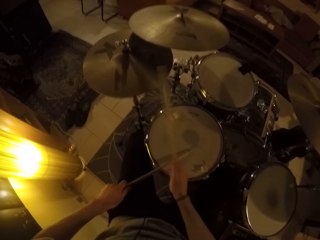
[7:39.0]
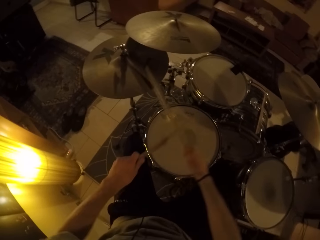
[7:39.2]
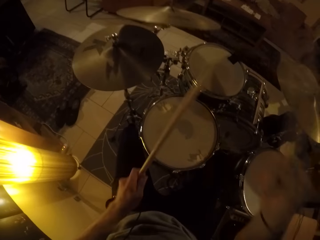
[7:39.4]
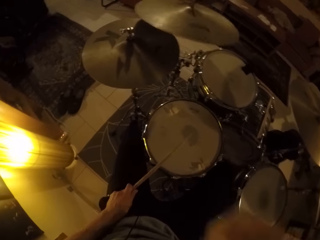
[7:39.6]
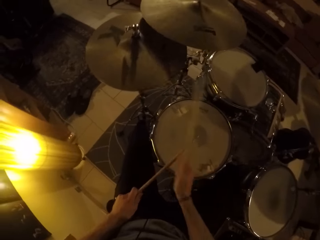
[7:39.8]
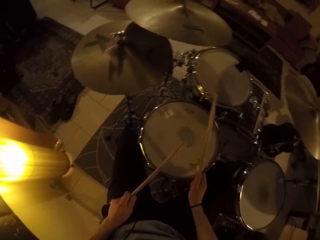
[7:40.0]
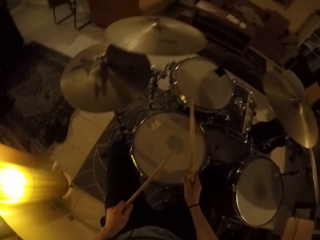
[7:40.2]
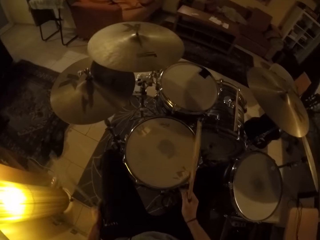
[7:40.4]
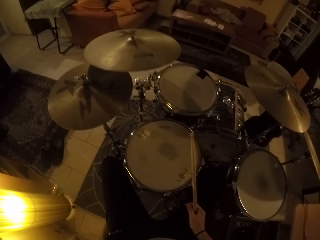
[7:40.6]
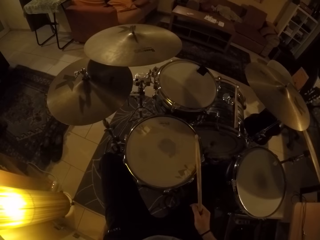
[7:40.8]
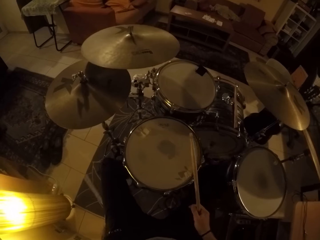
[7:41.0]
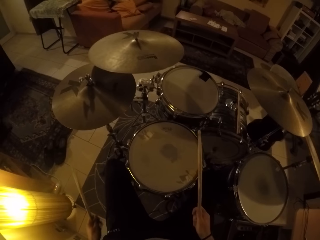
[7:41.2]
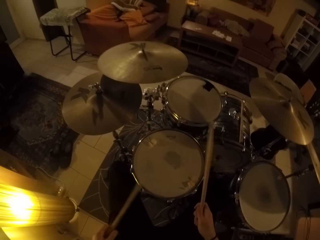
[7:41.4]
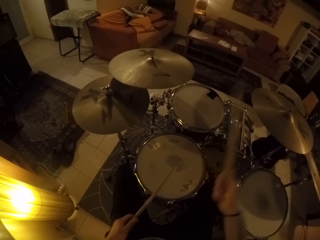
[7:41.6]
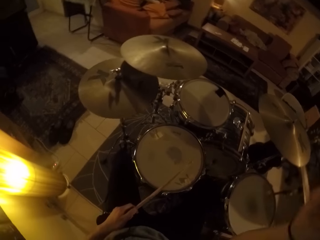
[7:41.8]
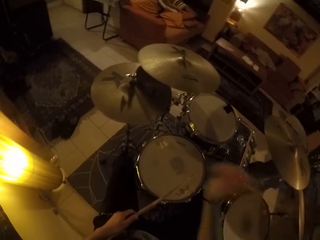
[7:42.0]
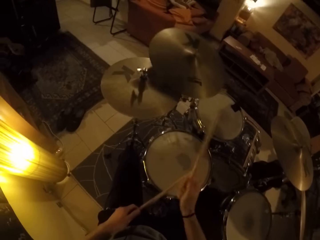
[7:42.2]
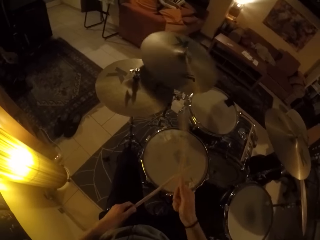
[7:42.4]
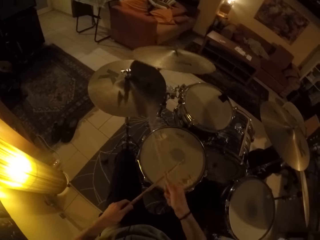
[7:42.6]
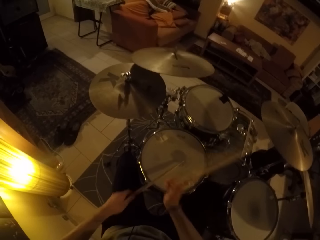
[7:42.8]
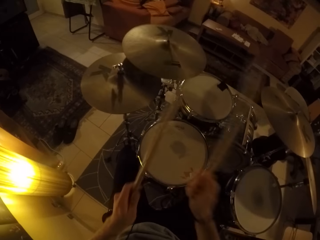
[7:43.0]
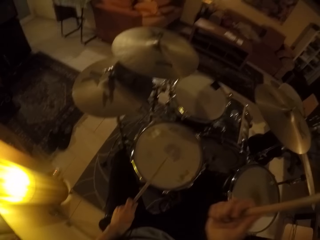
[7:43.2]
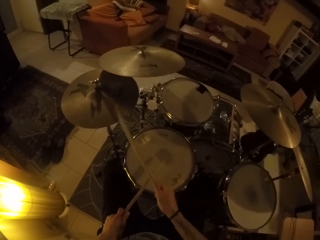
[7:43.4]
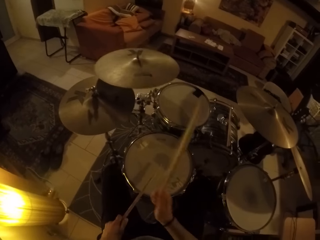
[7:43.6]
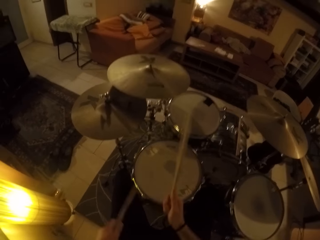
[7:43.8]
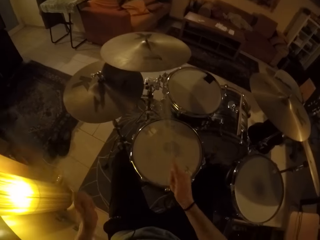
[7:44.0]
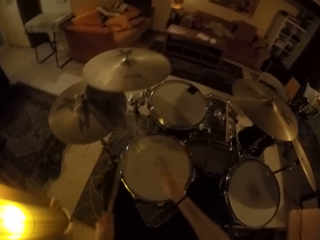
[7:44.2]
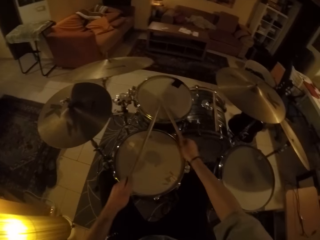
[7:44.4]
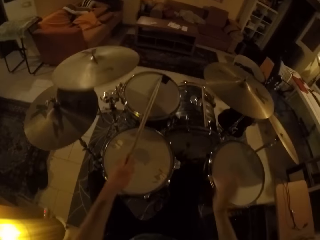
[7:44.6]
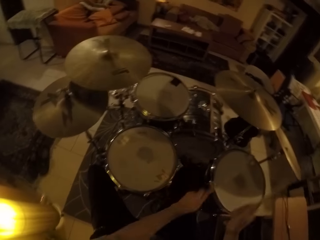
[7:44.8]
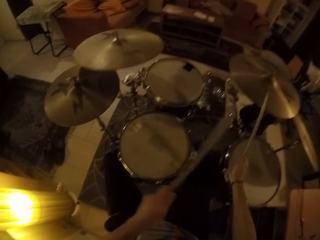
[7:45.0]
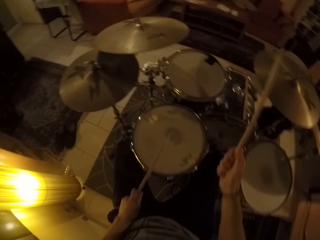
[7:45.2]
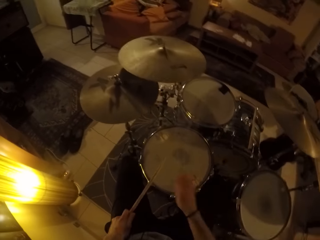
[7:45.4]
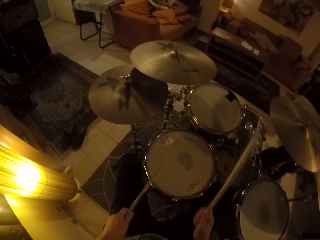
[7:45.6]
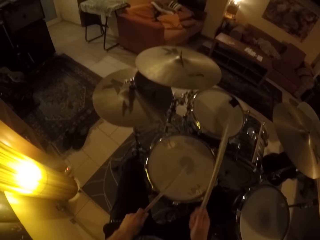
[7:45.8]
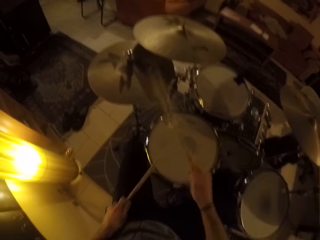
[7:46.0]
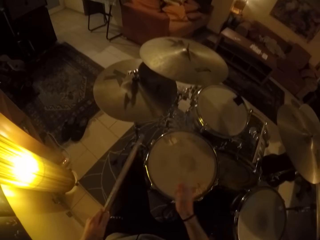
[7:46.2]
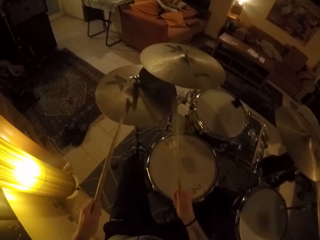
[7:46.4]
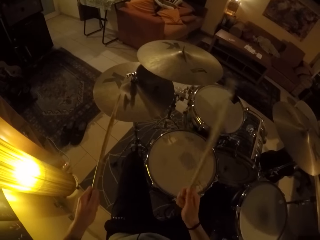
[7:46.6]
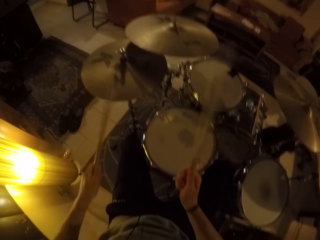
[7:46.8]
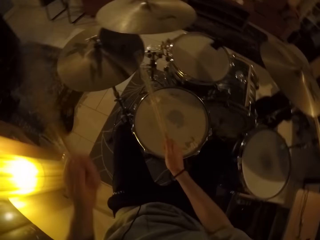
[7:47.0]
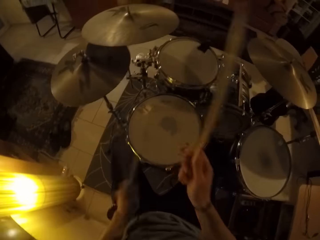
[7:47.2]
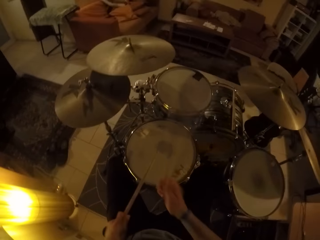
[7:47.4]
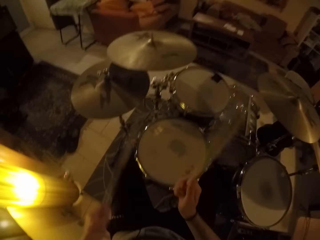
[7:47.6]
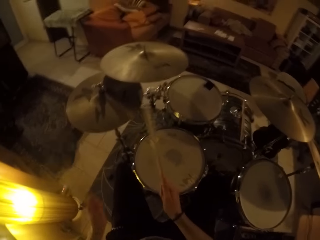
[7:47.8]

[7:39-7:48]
The camera wearer scratches his left foot with his left hand. He hits the drum set cymbal with the drum stick in his right hand. He beats the drum set with the drum sticks in his hands.

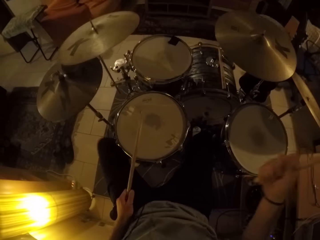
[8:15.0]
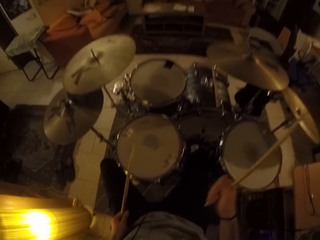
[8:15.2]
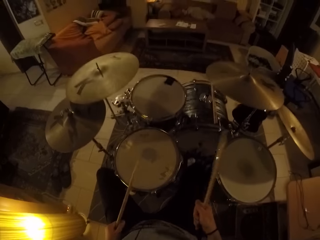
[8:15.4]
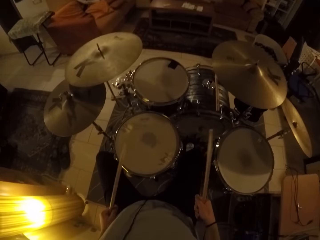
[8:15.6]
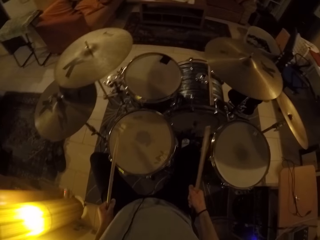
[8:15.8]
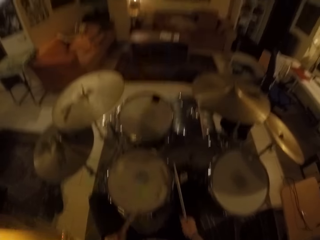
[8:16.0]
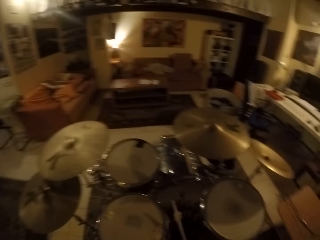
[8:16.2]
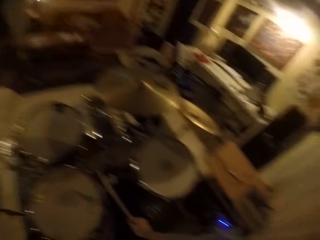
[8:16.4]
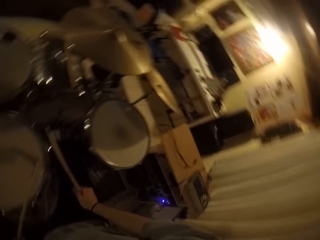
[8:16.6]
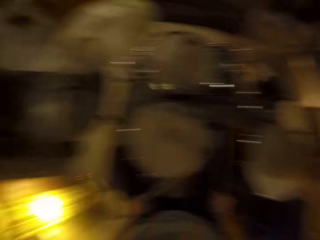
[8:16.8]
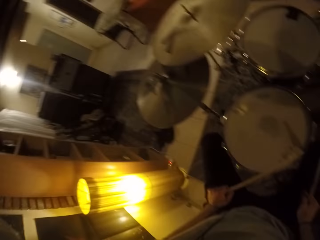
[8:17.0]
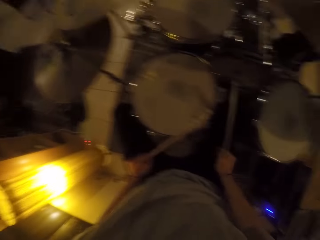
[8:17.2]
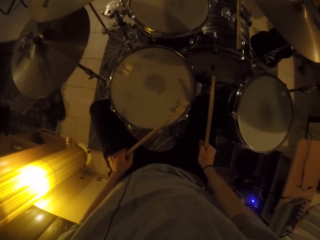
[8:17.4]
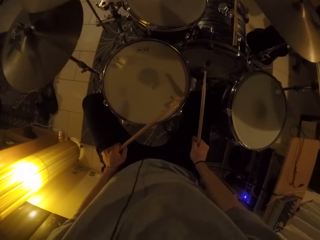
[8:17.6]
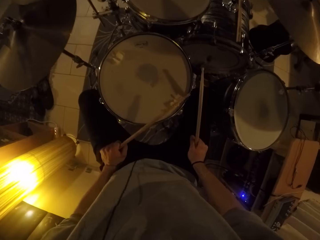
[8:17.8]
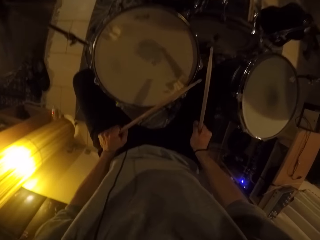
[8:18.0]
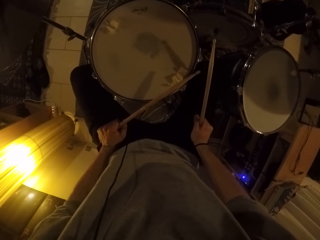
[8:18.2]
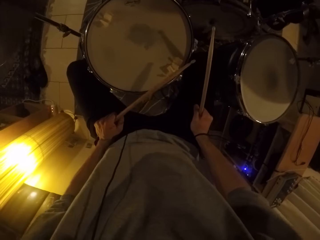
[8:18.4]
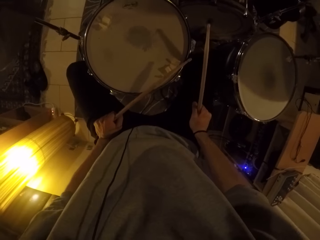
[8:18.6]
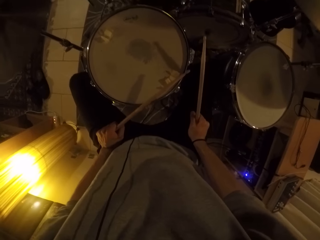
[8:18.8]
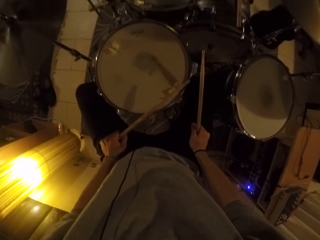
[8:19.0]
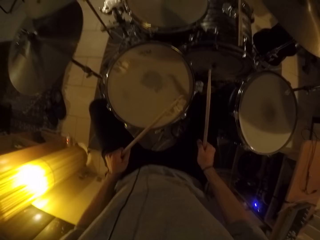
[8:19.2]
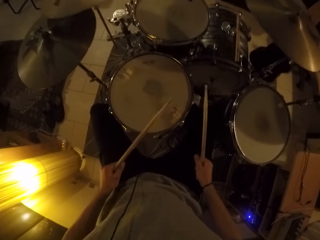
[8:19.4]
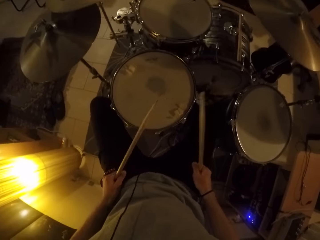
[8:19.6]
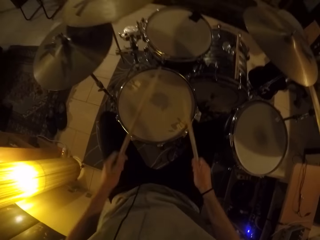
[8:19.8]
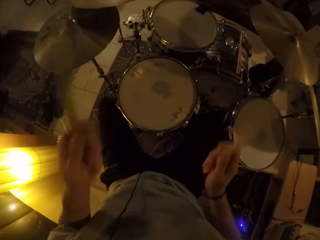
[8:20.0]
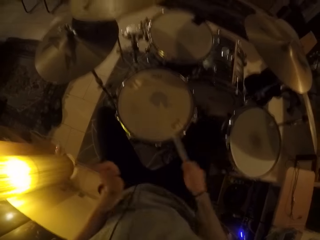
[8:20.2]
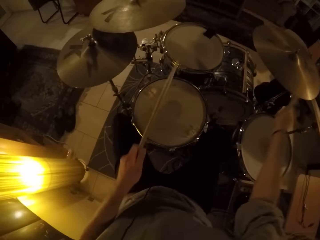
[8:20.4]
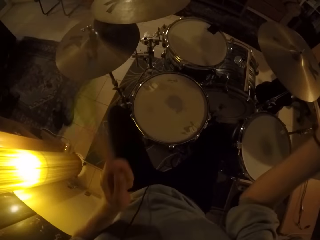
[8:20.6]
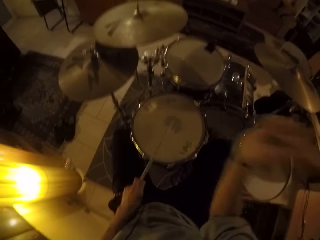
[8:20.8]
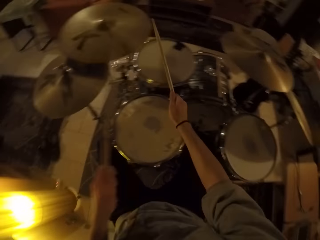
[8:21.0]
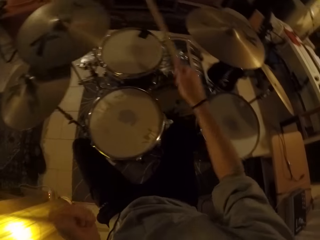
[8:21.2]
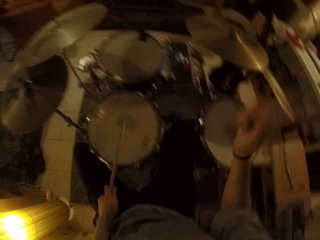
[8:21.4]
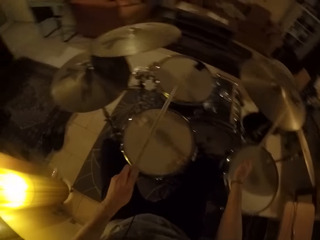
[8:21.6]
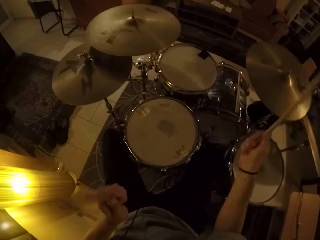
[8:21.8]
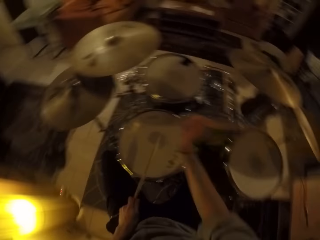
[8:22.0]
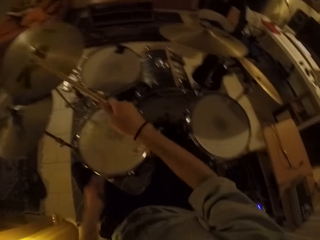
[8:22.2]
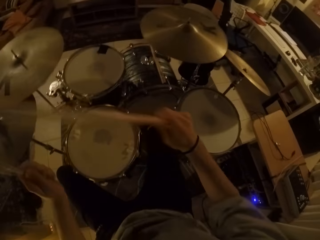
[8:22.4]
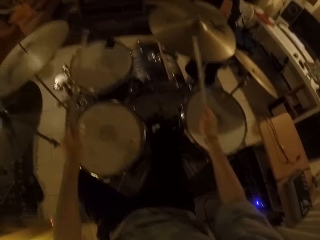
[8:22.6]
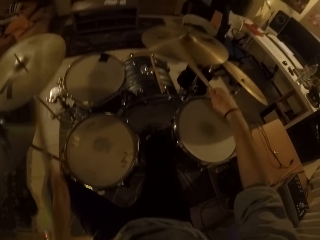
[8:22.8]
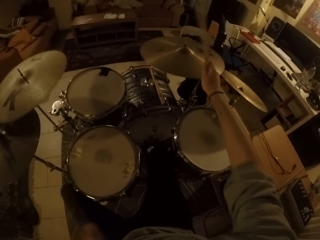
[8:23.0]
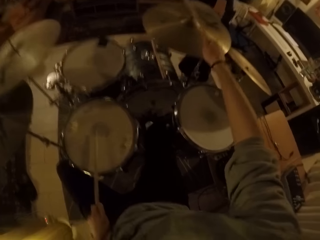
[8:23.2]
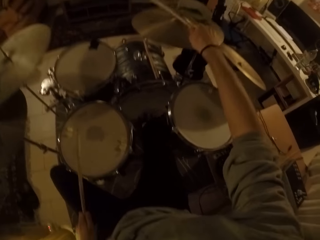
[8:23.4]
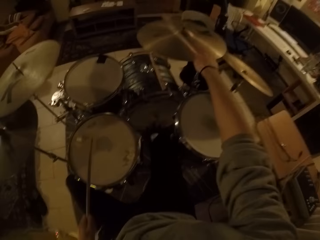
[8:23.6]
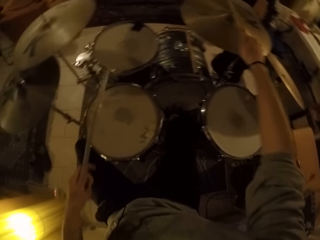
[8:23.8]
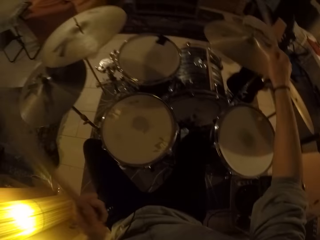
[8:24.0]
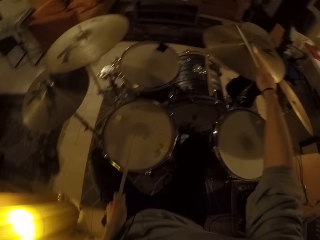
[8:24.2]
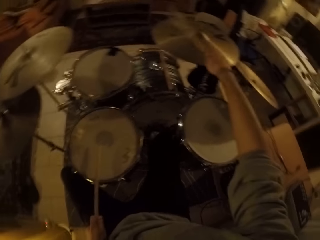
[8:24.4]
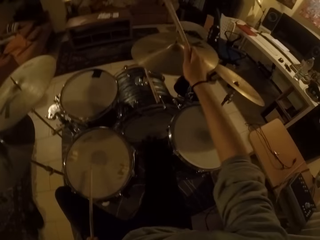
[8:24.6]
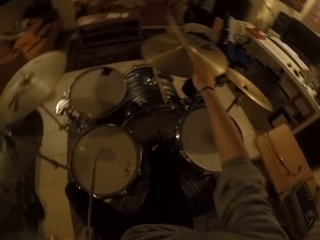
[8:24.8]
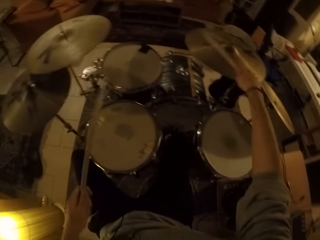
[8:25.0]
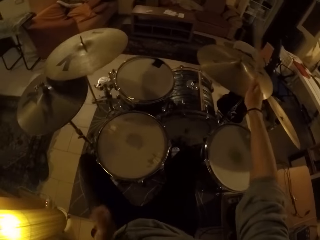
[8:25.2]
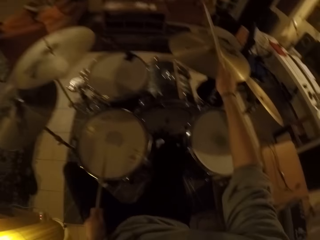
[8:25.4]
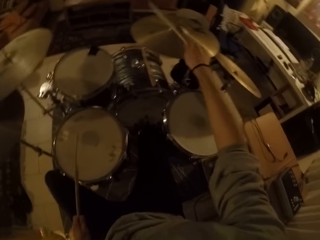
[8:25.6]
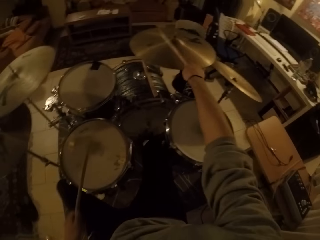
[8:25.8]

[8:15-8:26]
The camera wearer looks around. He beats the drum set with the drum sticks in his hands.

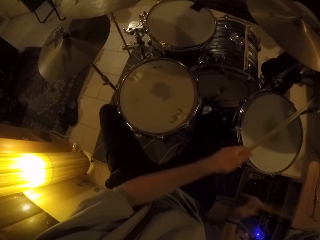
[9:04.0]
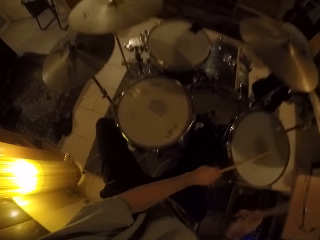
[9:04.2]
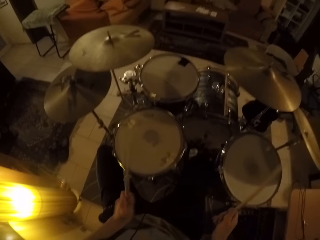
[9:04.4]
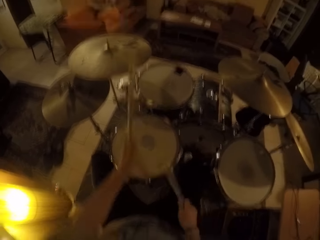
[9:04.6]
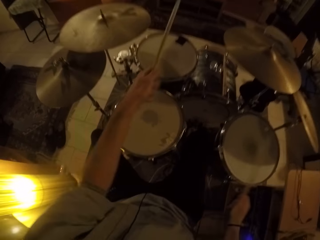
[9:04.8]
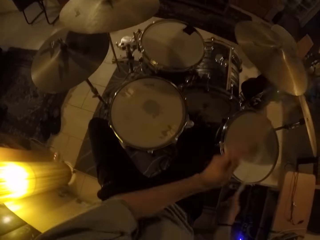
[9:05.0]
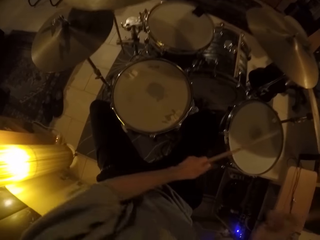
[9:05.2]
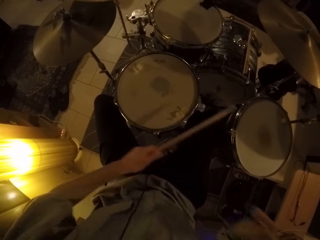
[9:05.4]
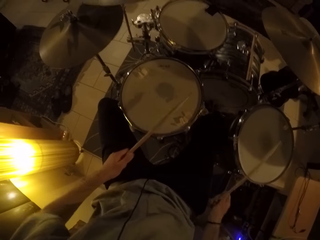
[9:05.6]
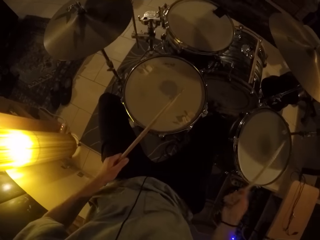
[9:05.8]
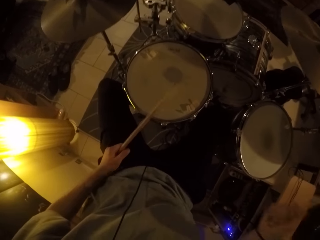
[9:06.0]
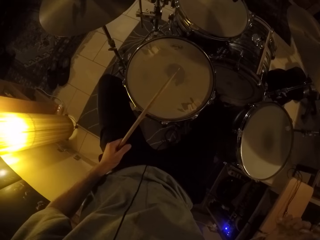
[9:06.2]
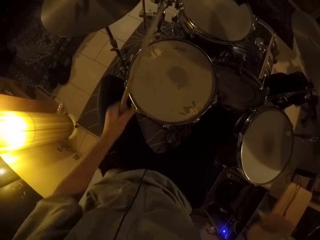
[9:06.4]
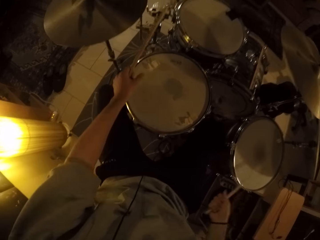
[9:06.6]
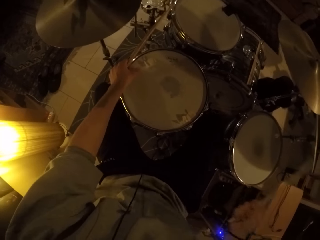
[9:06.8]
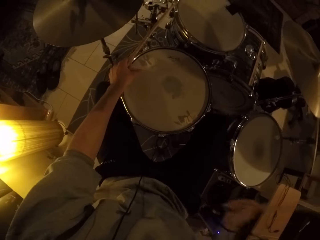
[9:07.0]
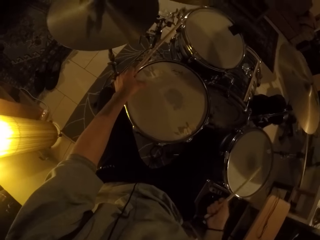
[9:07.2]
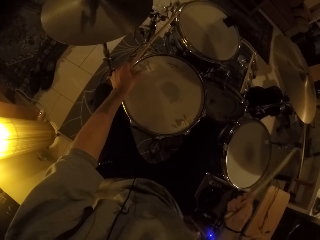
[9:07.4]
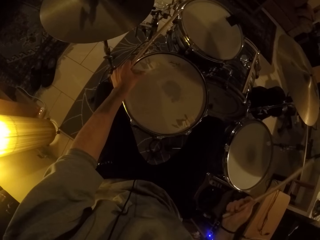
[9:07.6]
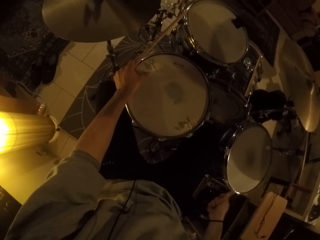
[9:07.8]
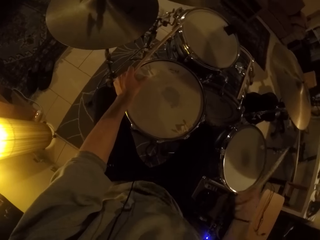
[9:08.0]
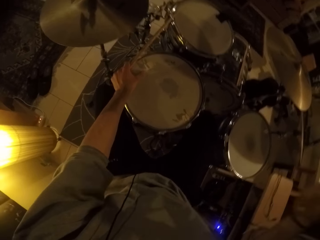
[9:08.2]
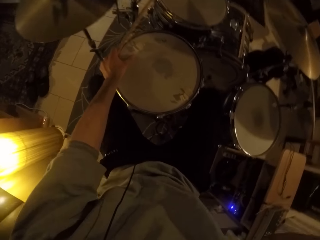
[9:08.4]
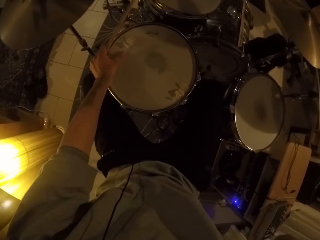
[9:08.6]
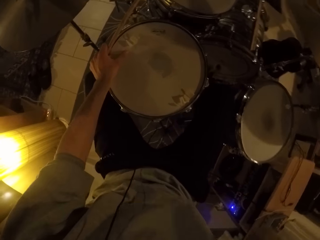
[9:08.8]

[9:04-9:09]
The camera wearer beats the drum set low tom with the drum stick in his right hand. He holds the drum set snare with his left hand.
